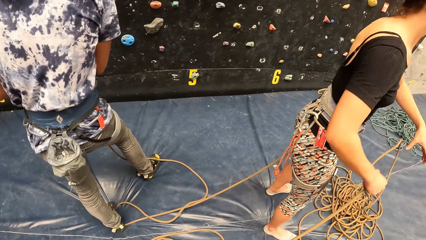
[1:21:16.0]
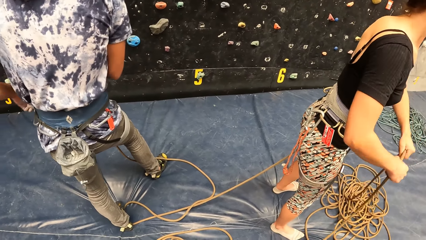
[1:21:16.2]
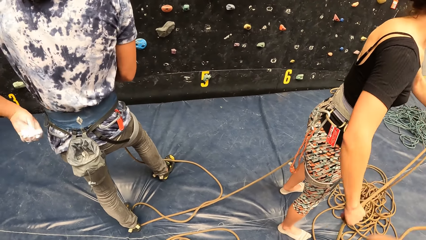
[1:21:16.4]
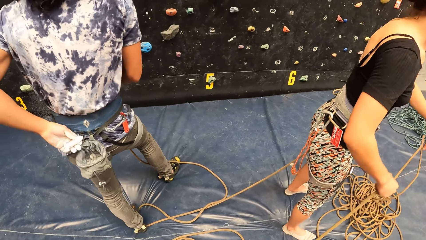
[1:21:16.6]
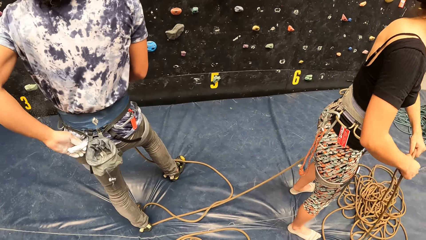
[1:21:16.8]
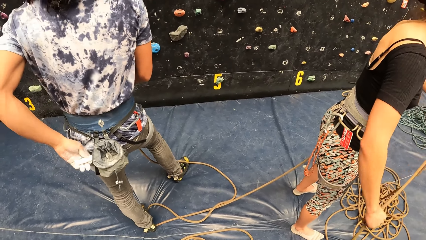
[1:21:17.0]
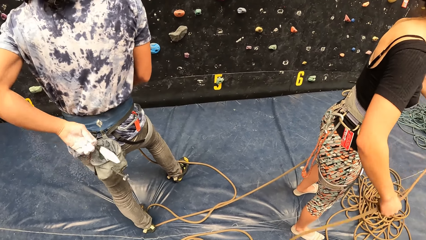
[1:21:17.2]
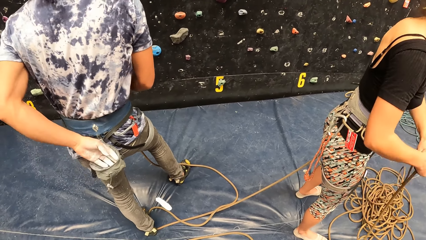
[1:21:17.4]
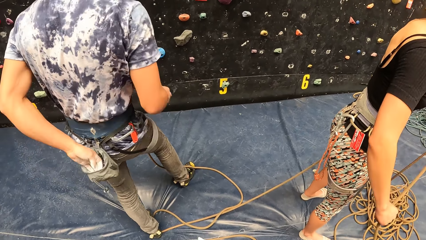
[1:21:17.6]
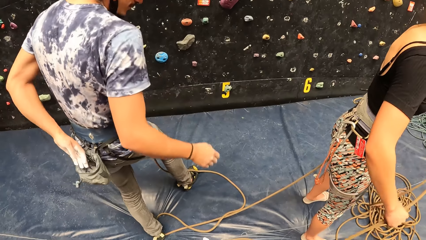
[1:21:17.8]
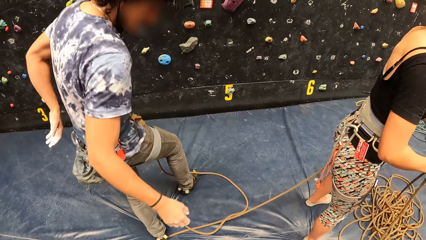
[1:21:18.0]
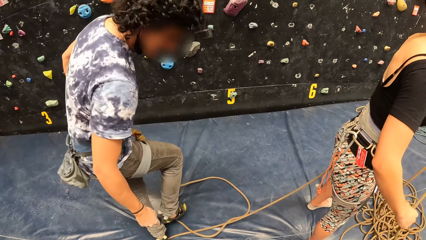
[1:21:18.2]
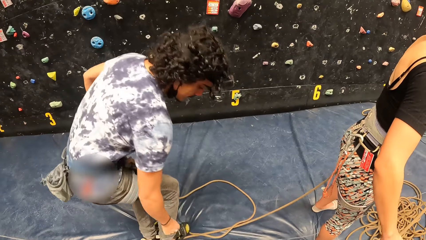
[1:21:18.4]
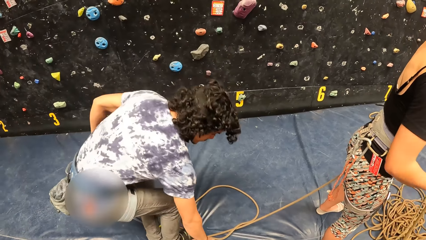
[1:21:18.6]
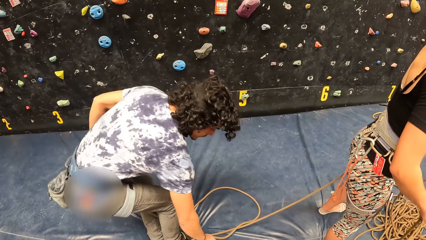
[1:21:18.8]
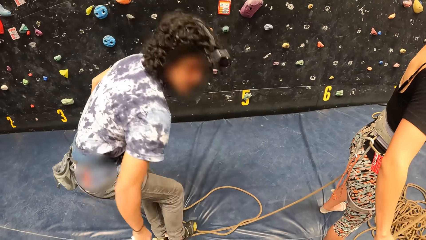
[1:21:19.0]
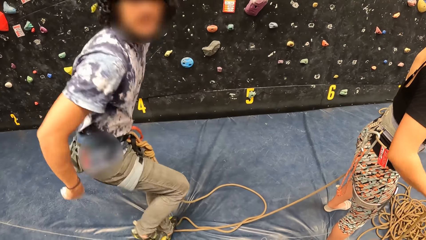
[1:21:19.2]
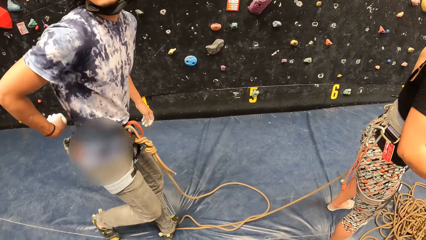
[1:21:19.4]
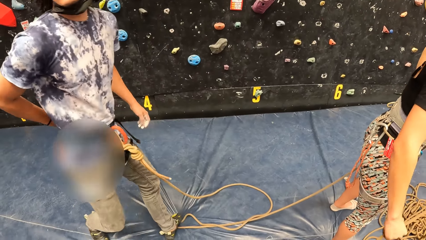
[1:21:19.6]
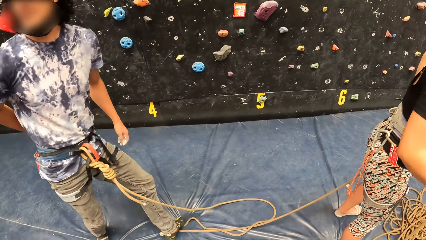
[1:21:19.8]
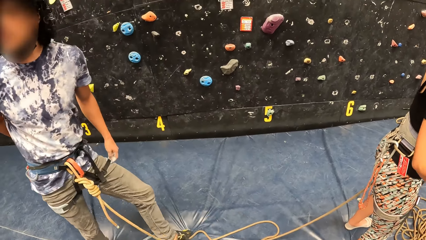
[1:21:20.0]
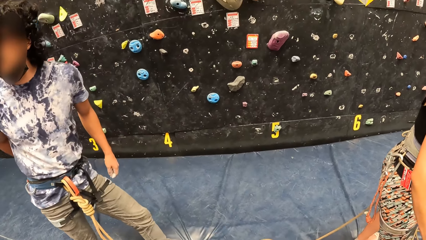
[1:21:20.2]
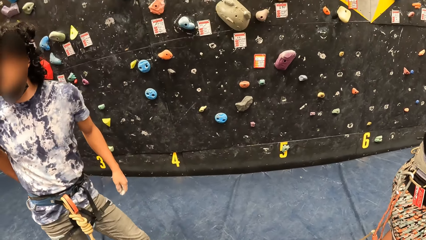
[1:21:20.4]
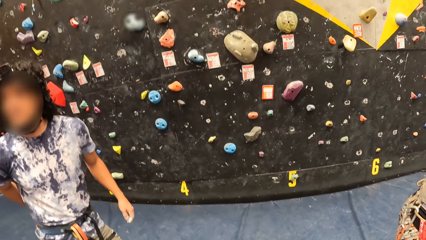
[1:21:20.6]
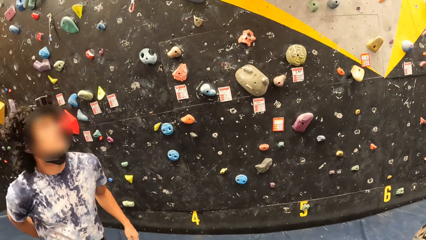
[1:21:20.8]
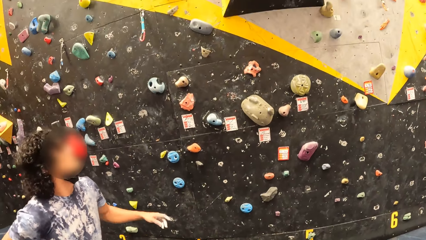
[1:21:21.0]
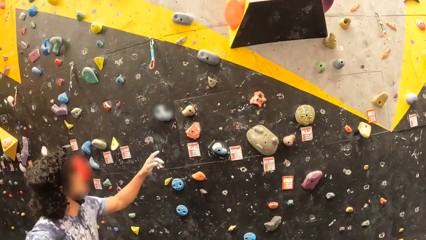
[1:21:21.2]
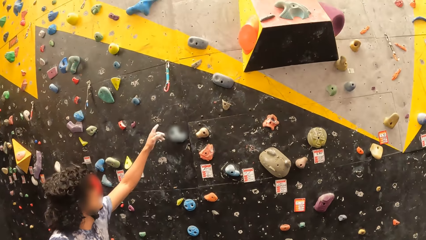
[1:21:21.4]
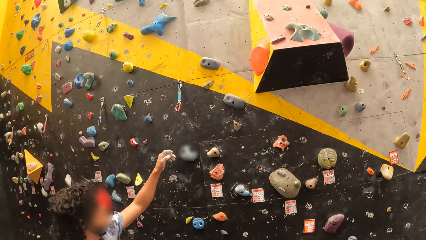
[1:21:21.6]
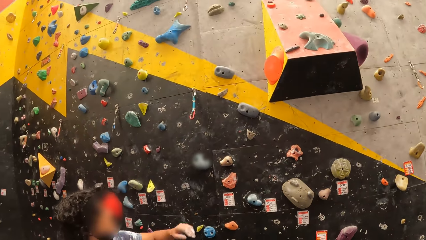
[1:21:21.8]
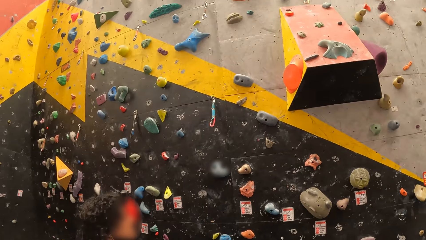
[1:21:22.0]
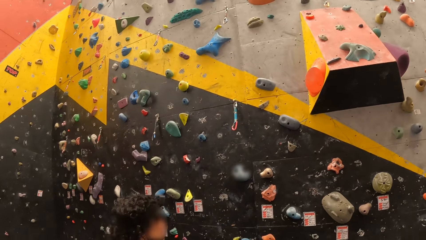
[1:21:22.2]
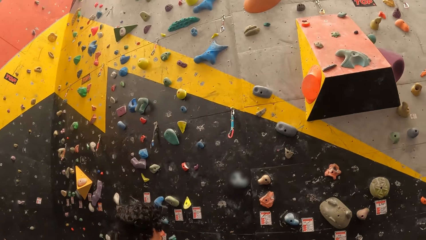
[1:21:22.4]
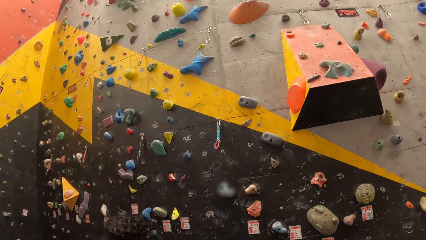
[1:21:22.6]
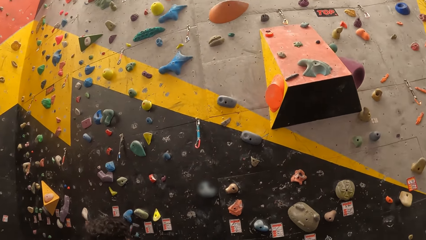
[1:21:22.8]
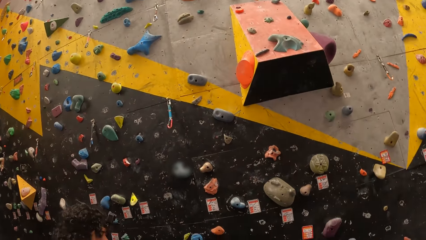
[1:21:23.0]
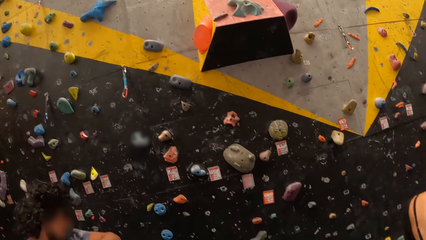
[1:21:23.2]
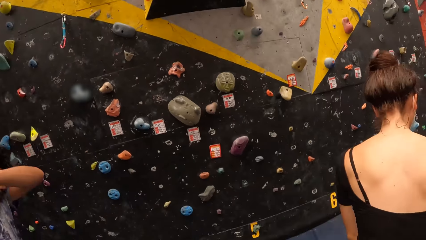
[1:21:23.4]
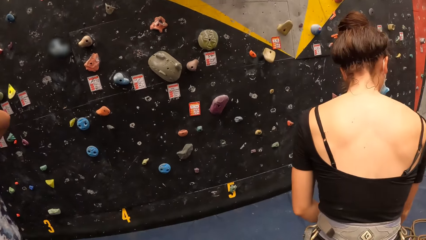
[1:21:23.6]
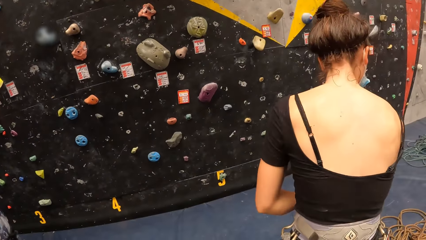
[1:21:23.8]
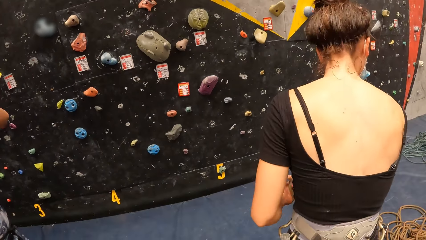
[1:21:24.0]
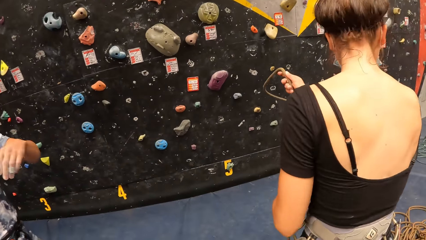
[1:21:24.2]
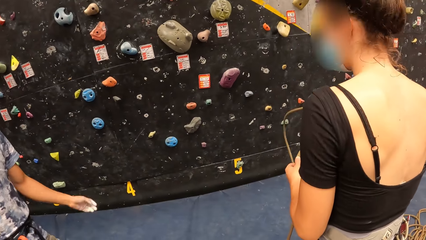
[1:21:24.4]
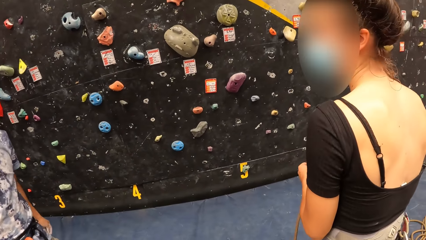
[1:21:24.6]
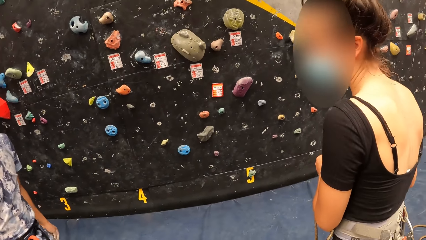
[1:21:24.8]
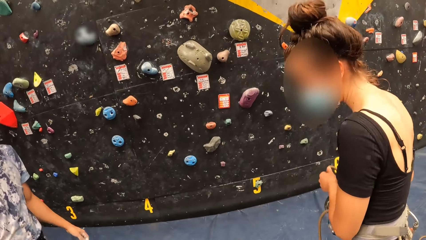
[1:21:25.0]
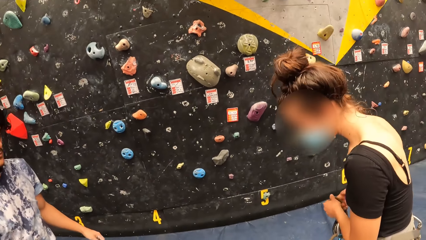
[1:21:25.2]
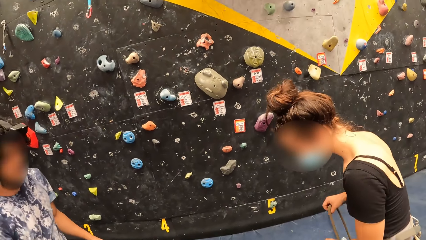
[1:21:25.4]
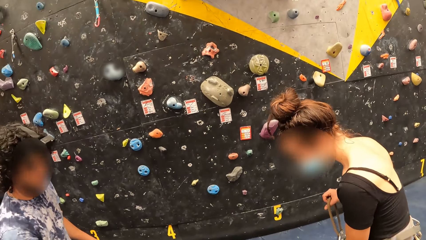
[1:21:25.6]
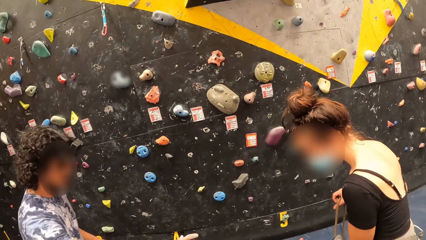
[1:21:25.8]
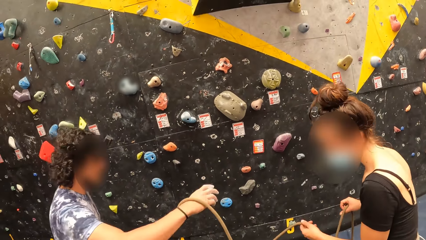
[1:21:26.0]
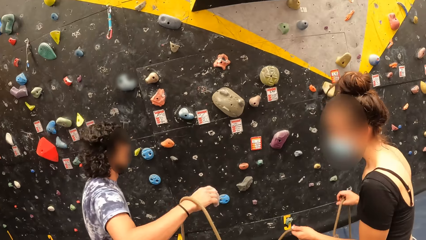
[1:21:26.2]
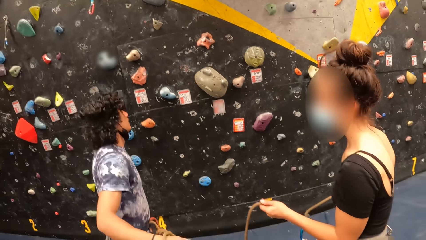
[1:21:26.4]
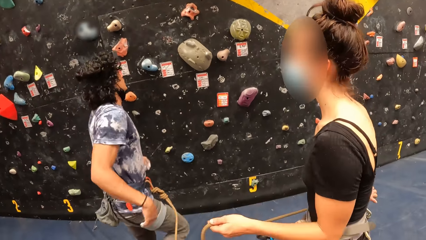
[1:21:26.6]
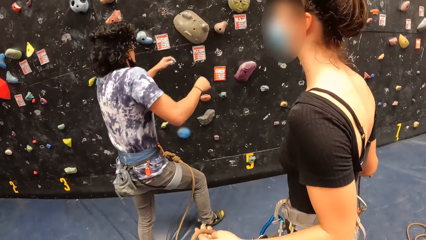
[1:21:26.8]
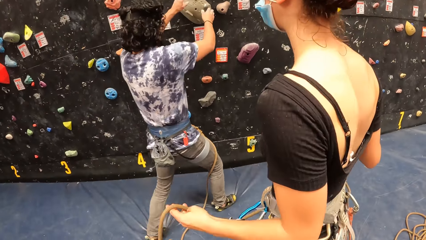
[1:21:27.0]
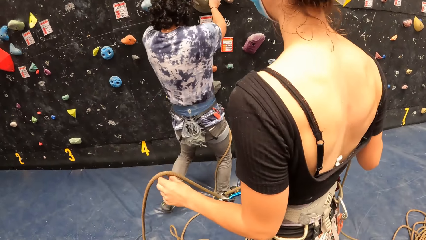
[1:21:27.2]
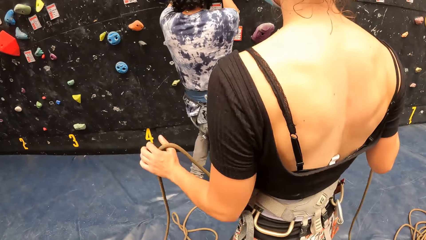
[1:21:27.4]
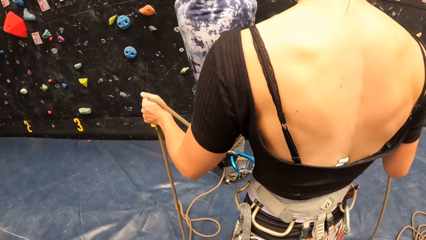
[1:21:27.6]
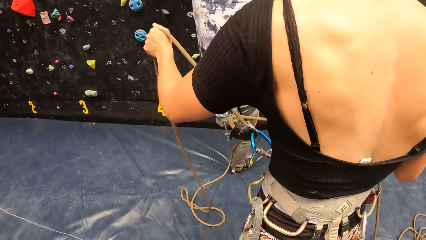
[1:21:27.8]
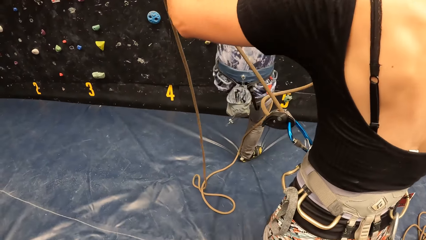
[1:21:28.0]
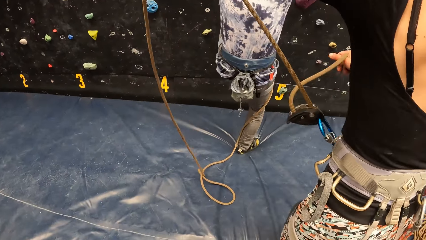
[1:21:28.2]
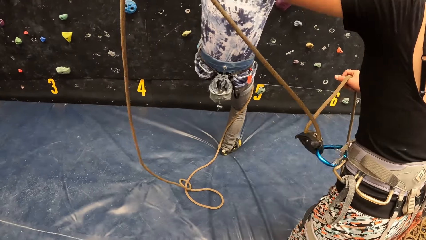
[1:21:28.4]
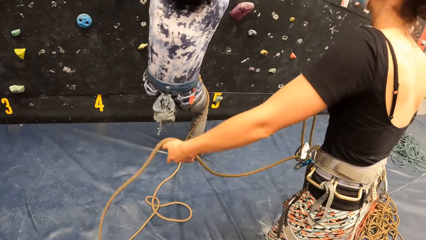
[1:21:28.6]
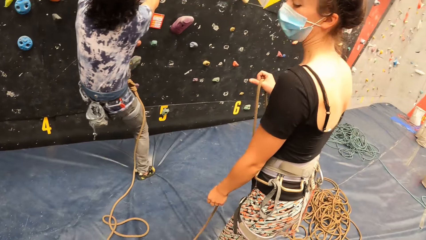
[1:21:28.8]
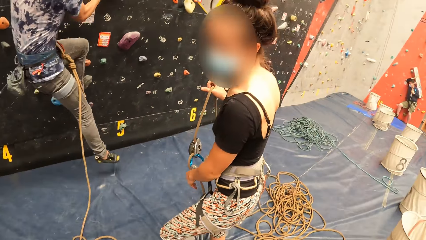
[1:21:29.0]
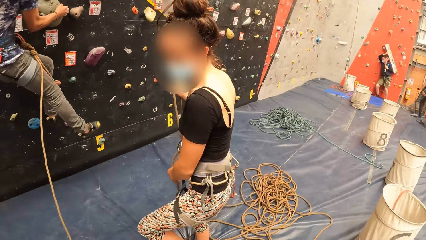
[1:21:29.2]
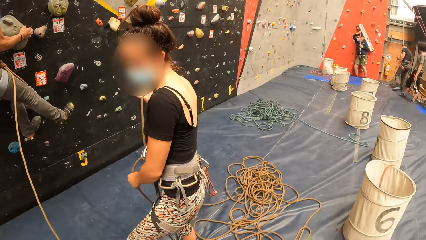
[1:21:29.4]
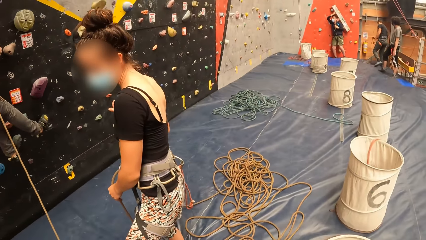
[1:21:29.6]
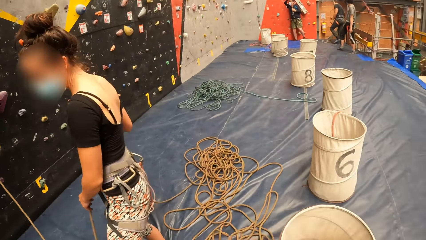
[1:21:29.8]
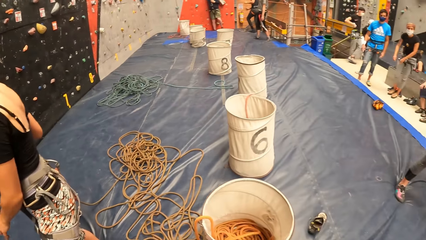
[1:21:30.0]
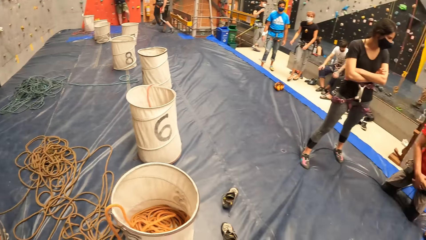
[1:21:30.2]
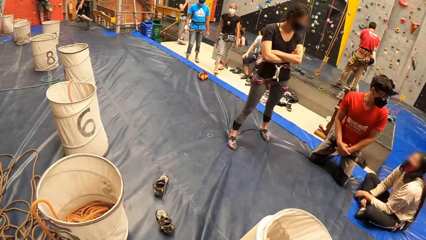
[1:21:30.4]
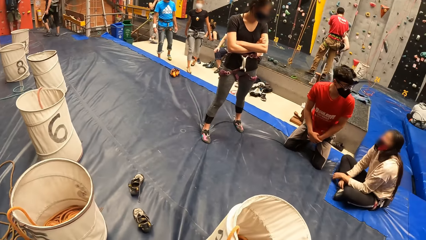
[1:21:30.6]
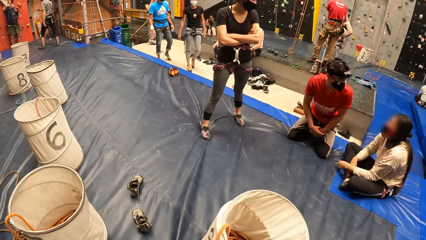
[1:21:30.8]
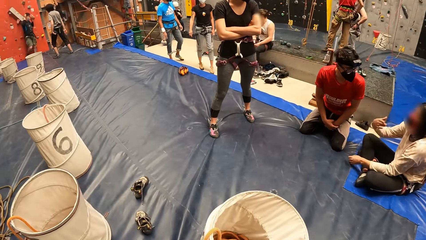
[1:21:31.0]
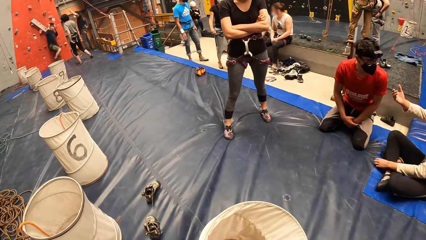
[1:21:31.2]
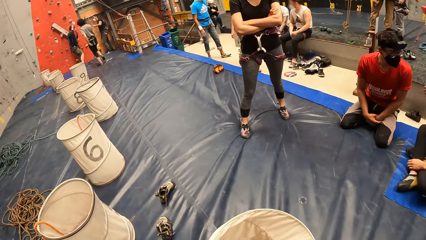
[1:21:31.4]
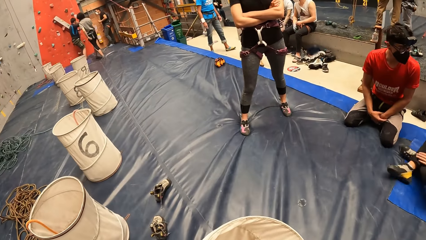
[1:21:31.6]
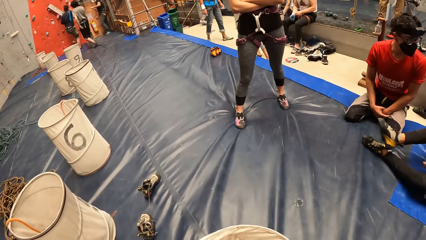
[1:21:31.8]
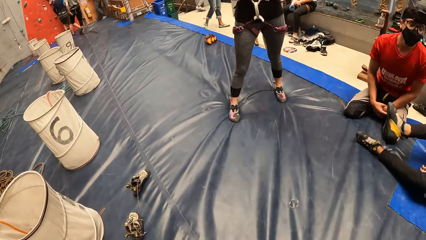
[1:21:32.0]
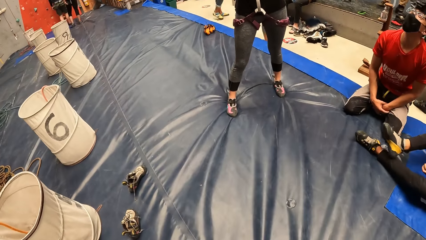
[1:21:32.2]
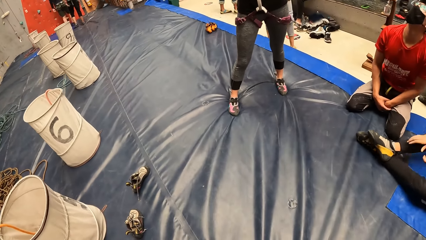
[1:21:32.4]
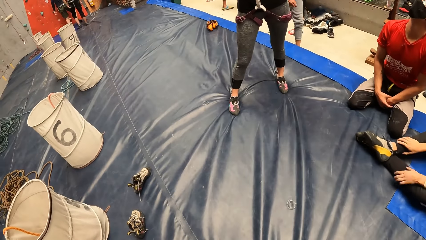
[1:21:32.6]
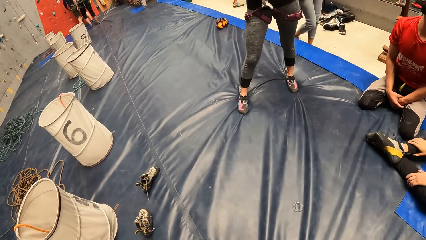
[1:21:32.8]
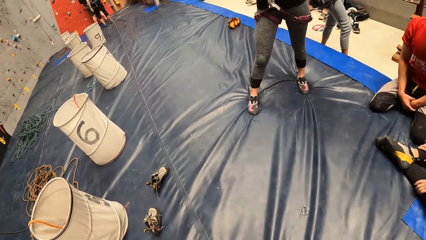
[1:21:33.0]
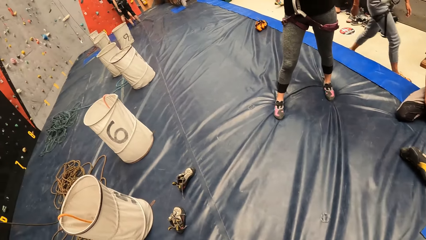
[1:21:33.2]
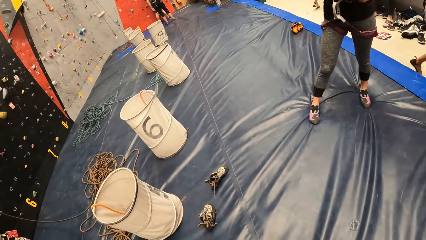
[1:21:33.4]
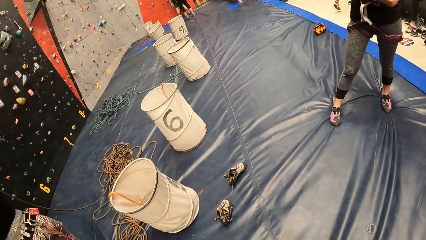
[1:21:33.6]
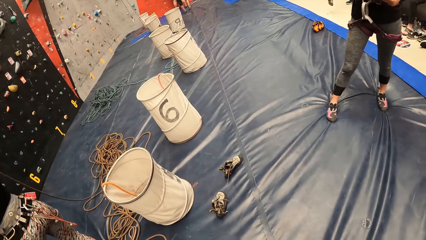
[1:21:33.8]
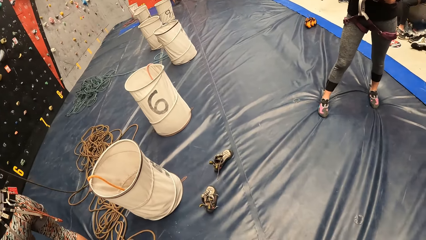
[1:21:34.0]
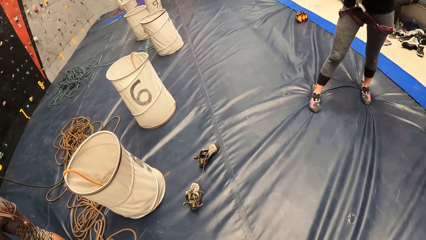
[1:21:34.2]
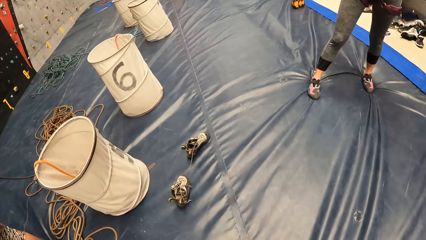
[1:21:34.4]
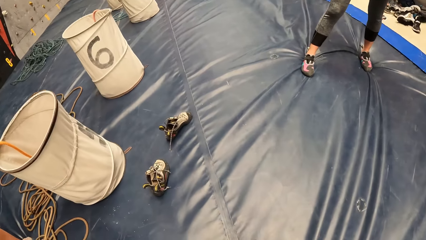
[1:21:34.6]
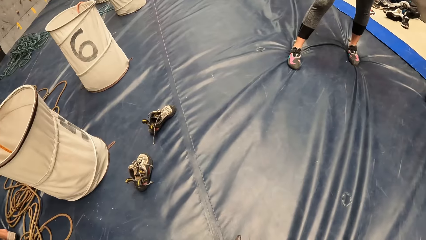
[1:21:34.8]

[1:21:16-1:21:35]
A person drops a chalk. The camera wearer interacts with a man. The person points at the quickdraws. The camera wearer looks at a woman. Another person holds the rope with both hands. The first person climbs the wall. The camera wearer looks around.
